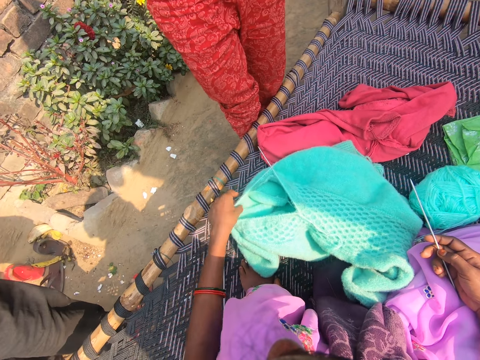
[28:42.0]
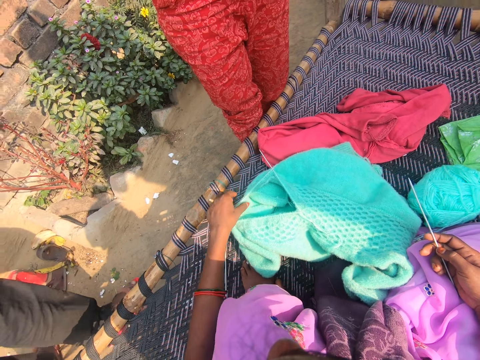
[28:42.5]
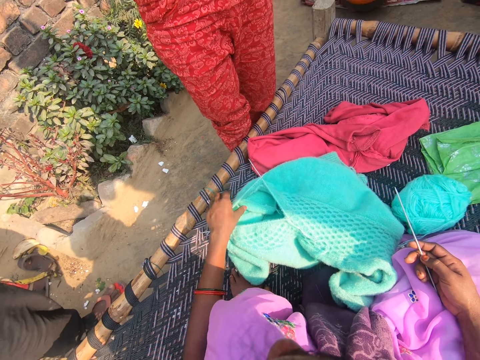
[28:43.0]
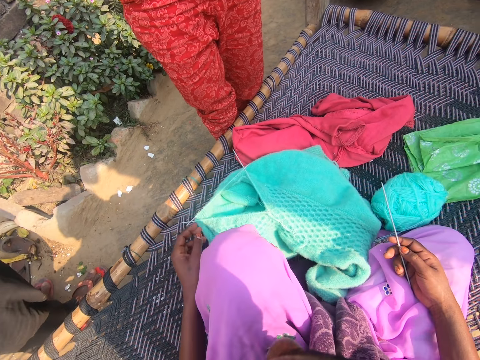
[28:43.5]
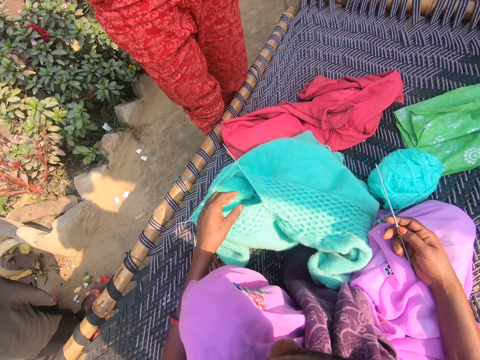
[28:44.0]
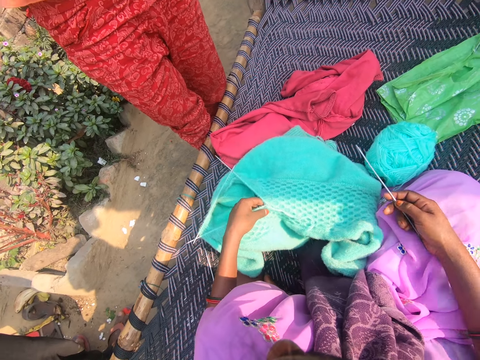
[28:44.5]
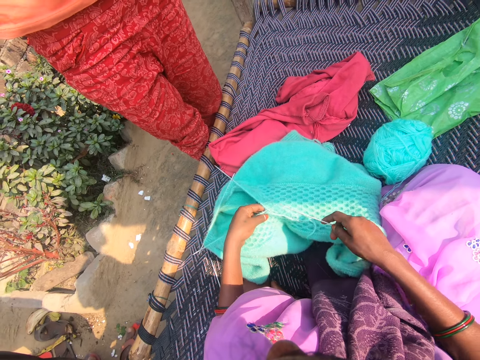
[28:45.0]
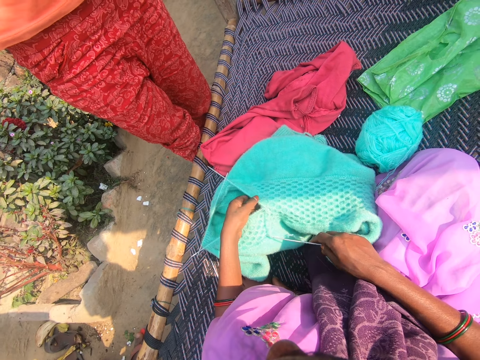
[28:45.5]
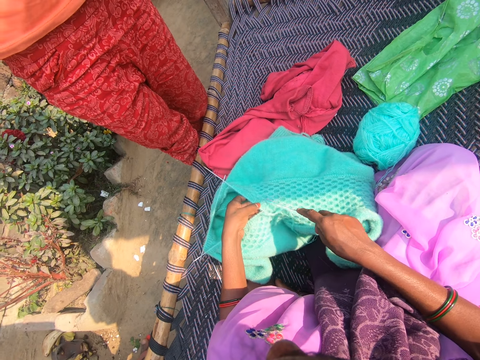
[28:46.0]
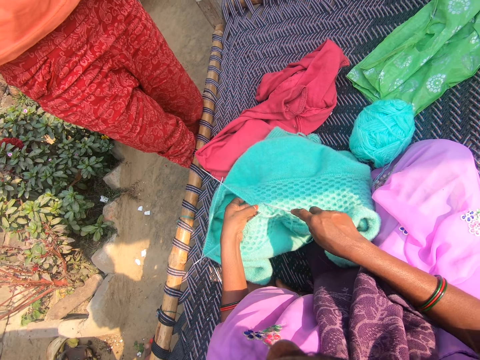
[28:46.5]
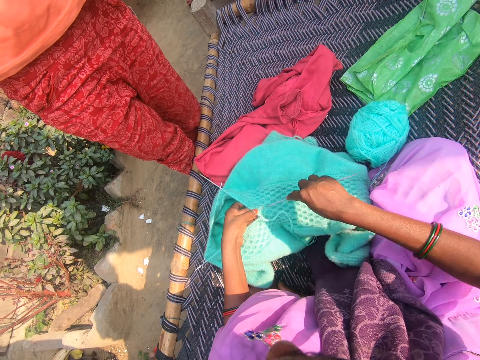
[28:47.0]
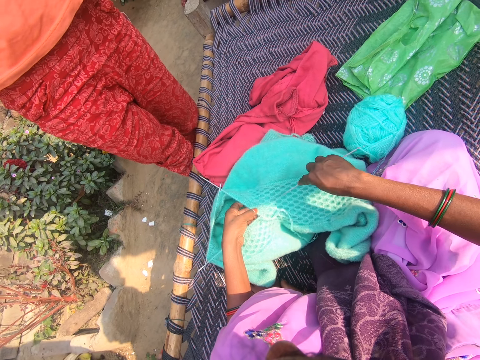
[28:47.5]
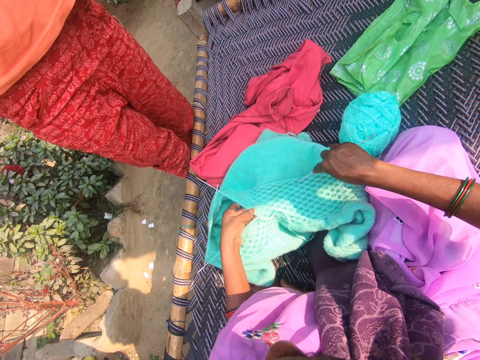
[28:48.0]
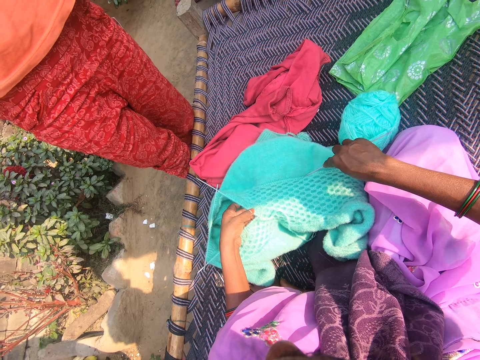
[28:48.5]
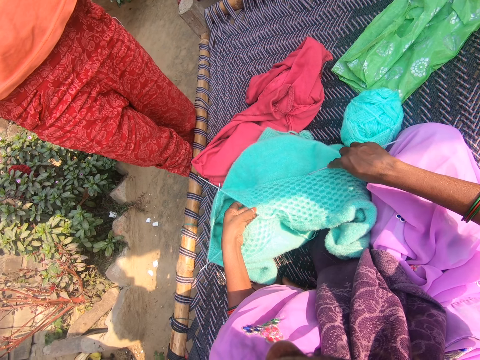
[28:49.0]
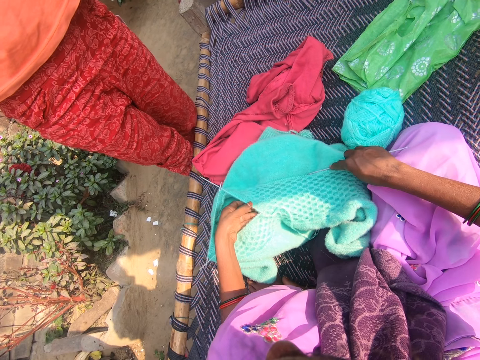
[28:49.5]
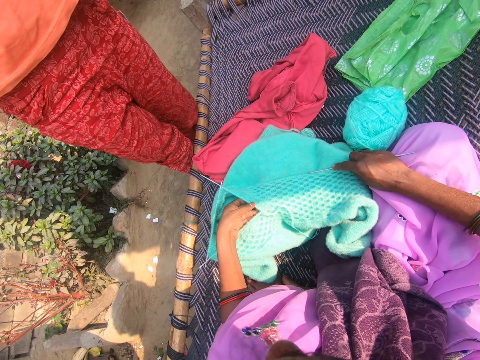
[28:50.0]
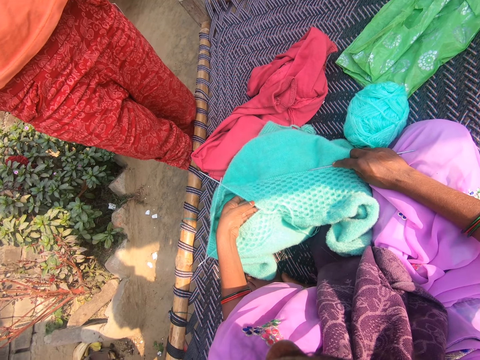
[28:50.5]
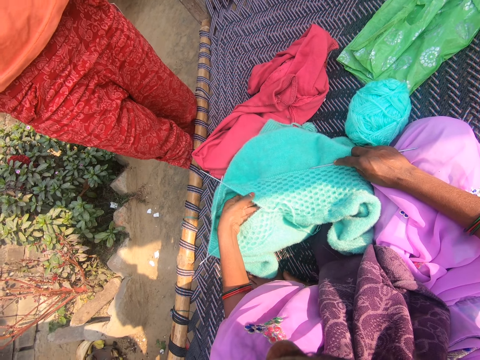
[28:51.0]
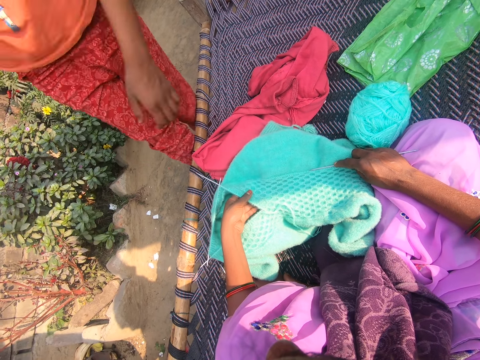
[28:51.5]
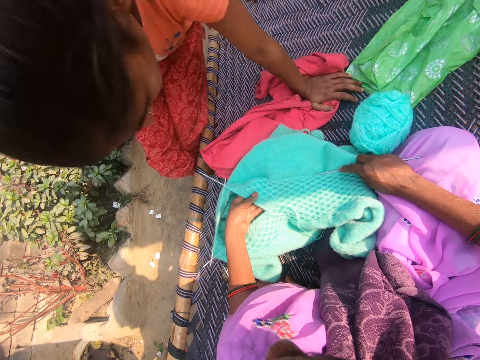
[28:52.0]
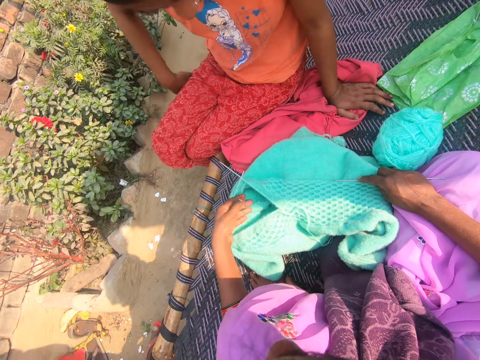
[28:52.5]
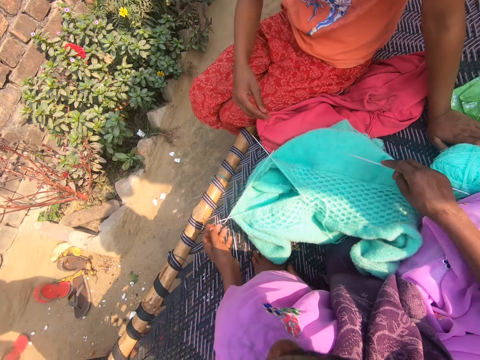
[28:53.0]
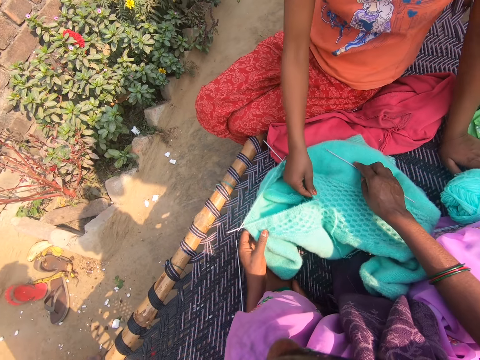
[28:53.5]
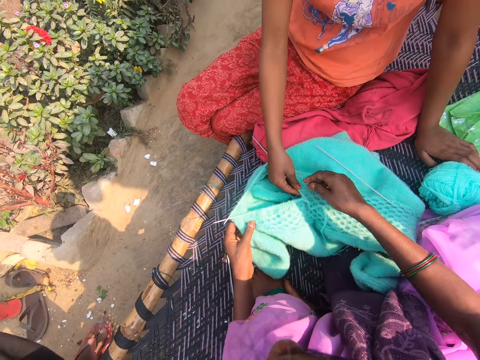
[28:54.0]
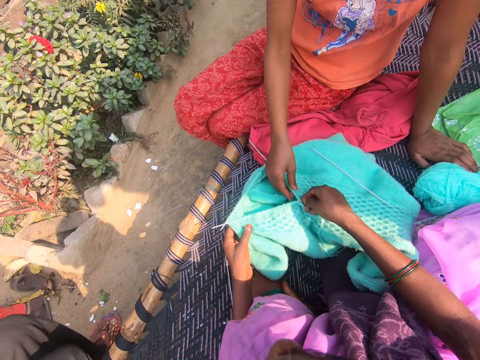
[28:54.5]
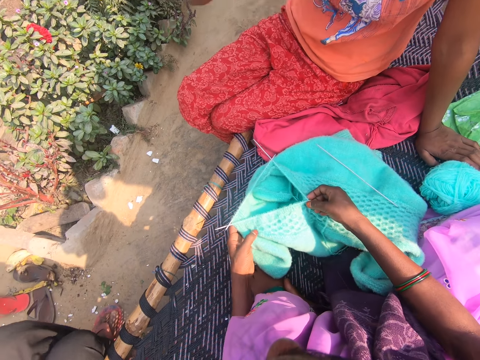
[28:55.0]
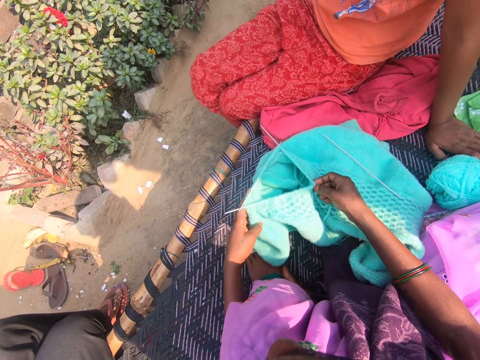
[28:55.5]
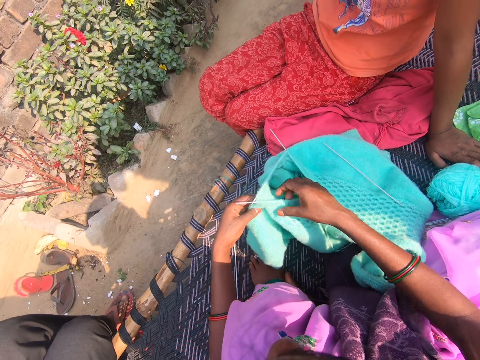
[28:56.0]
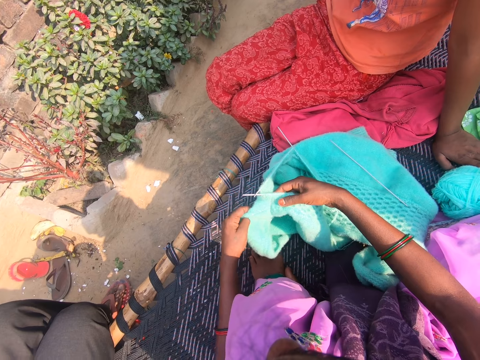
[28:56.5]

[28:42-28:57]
The camera wearer adjusts the yarn fabric on the mat with her left hand. She holds the woolen fabric. She knits the yarn with knitting needles on the mat. She puts the knitting needle in the woolen fabric. She talks to a child. The child sits on the mat beside the camera wearer and touches the woolen fabric. The camera wearer puts the knitting needle on the woolen fabric. The child holds the yarn fabric with his right hand. A man sits beside the camera wearer. The child removes his hand from the yarn fabric. The camera wearer holds the yarn fabric with both hands. The child touches her face. The camera wearer talks to the child.

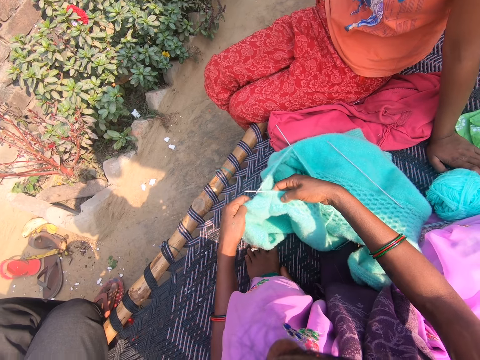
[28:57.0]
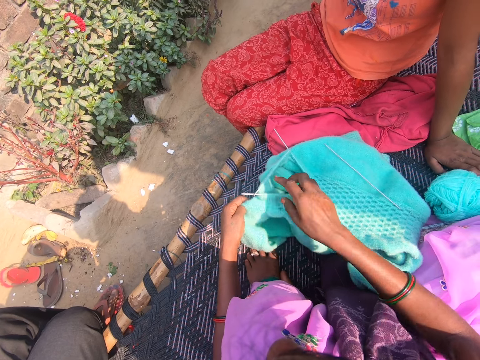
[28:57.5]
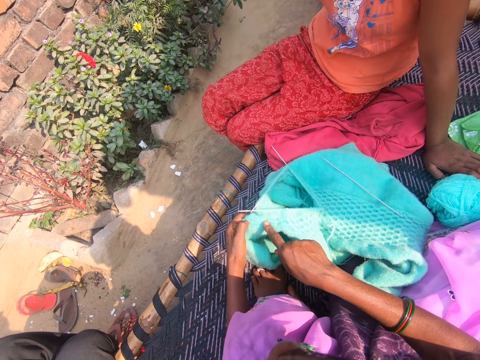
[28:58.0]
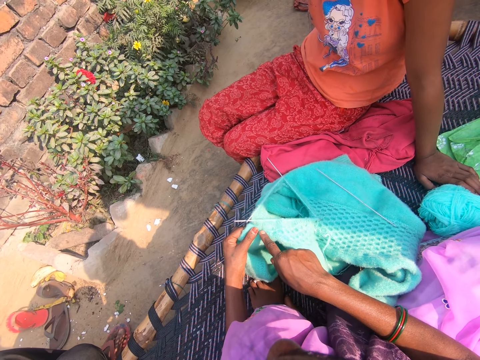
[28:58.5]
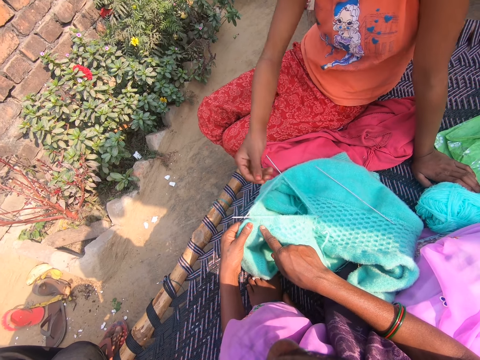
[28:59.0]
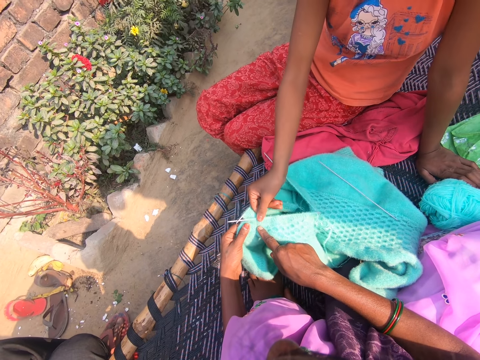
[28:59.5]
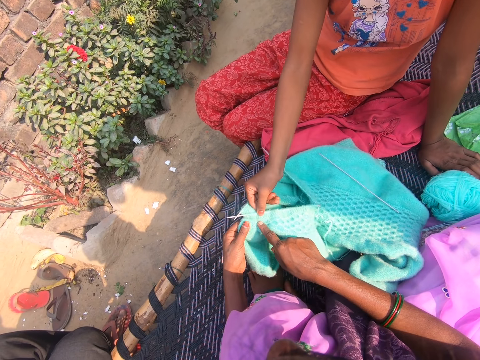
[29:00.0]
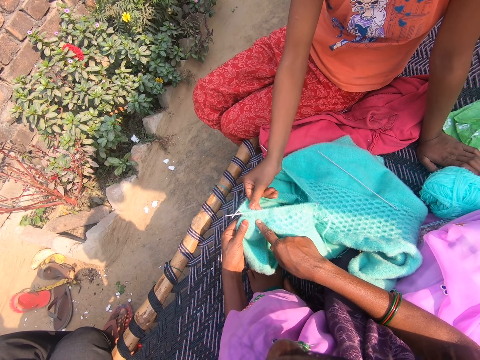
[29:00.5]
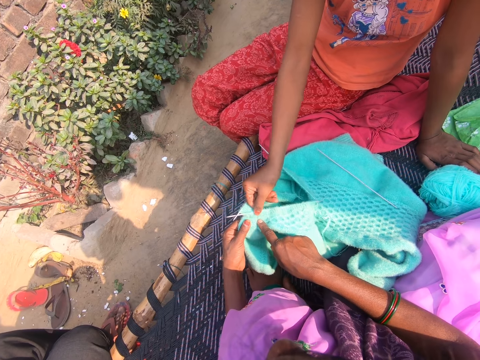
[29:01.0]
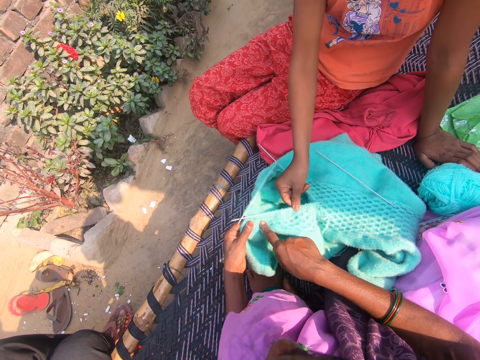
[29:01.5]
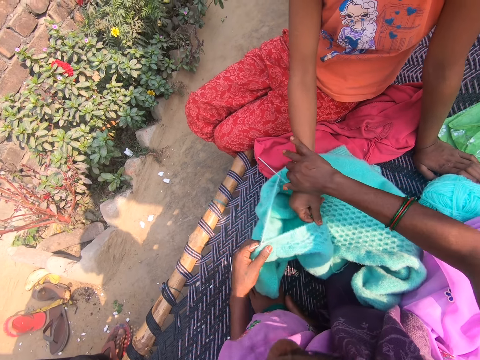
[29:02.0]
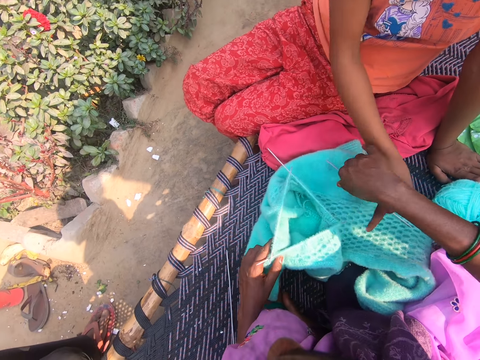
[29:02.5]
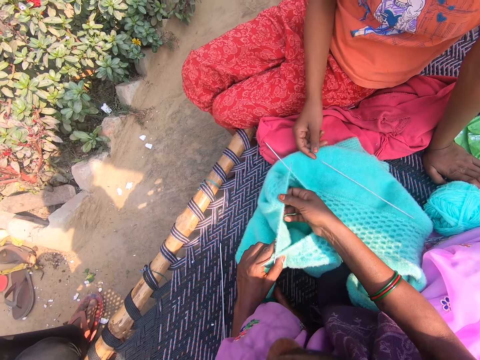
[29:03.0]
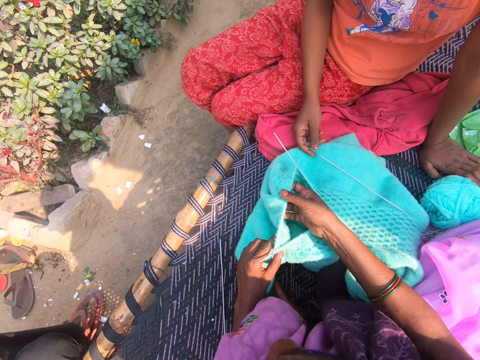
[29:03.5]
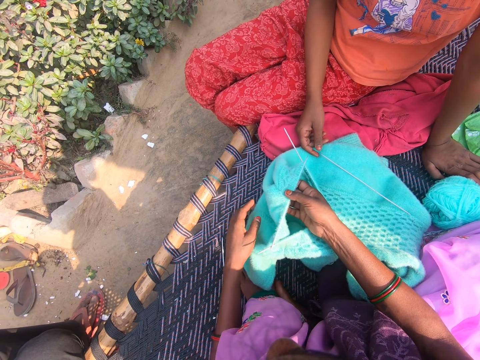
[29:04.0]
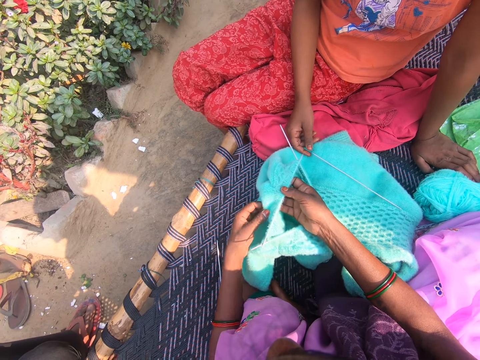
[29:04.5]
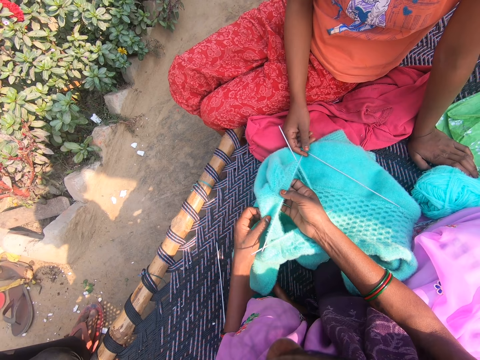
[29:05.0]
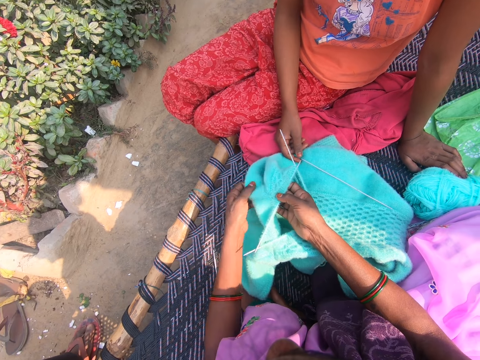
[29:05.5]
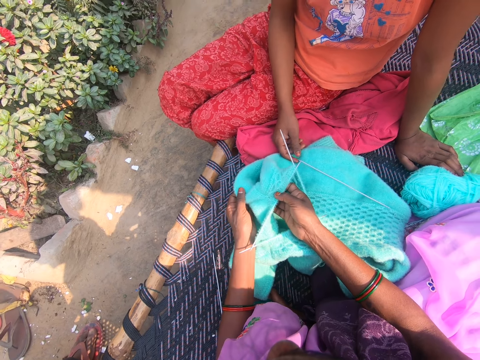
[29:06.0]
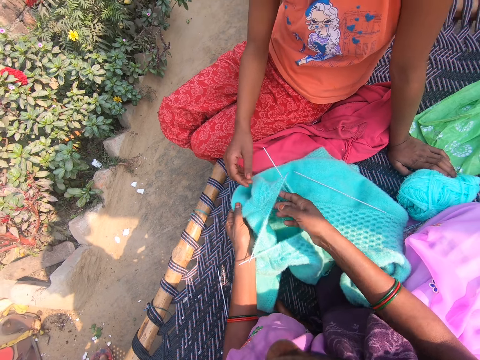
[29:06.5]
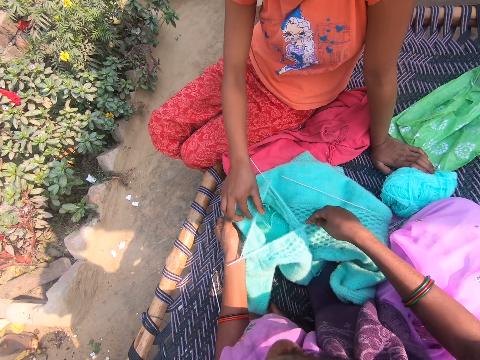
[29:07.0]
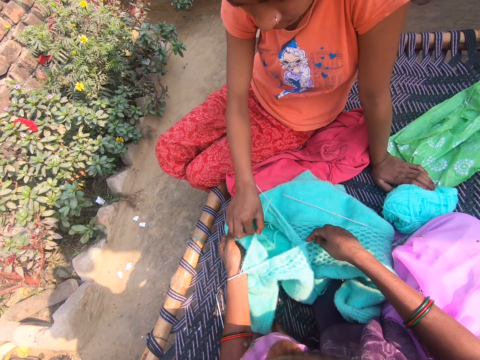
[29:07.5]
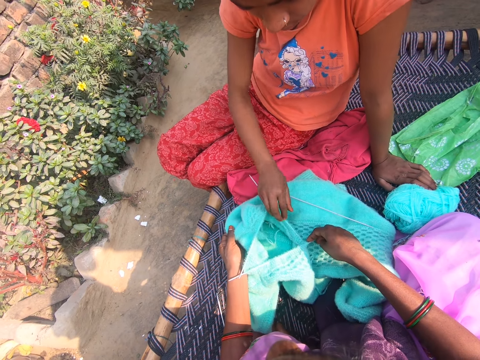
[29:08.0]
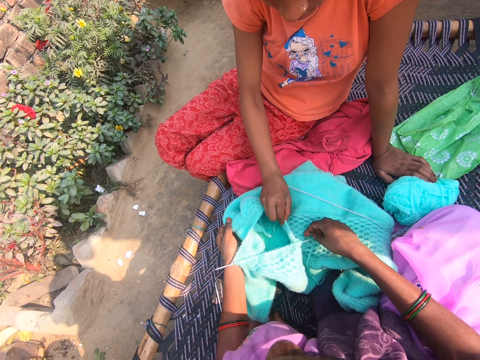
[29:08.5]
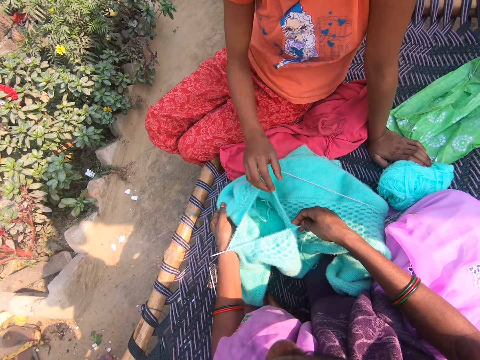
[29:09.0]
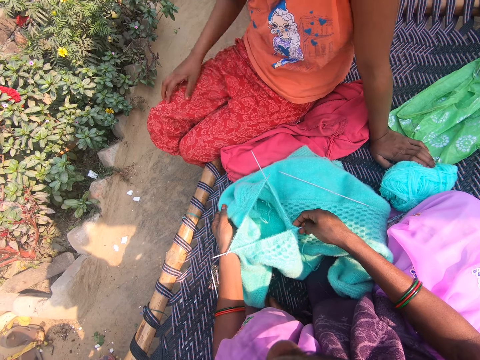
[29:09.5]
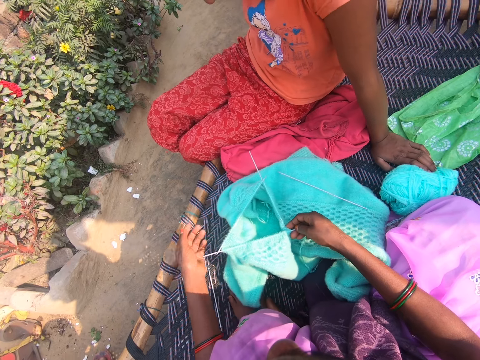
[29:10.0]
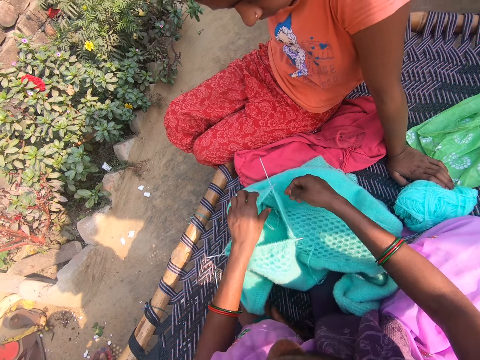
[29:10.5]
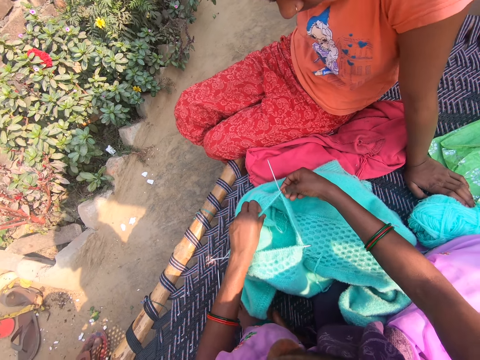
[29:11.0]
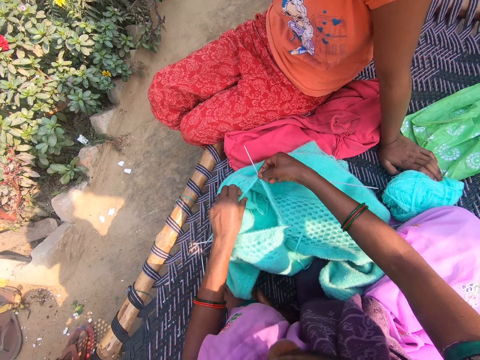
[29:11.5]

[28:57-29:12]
The camera wearer explains the yarn fabric process to a child. The child feels the yarn fabric with his right hand. The camera wearer removes the child's hand from the yarn fabric with her right hand. She holds the woolen fabric. She checks the yarn fabric with both hands. She holds the knitting needle. The child touches the woolen fabric, holds the yarn fabric with his right hand, touches the knitting needle, holds another side of the yarn fabric with his right hand, removes his hand from the yarn fabric, talks to the camera wearer, and touches her leg. The camera wearer talks to the child. She holds the knitting needle. She sets the knitting needle on the yarn fabric with both hands.
